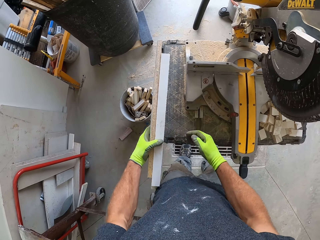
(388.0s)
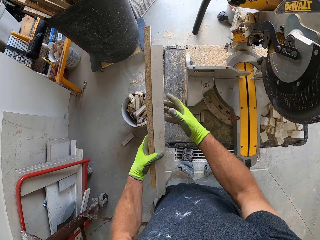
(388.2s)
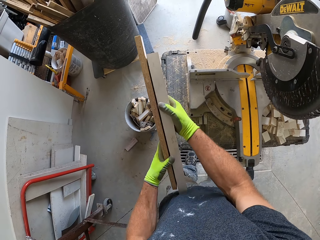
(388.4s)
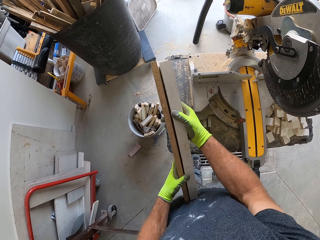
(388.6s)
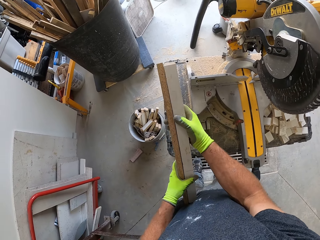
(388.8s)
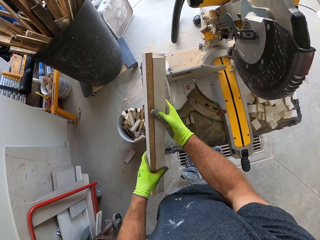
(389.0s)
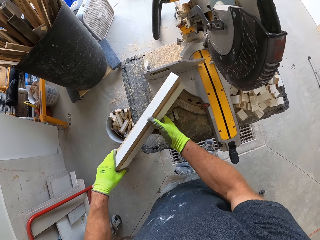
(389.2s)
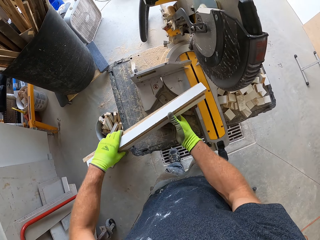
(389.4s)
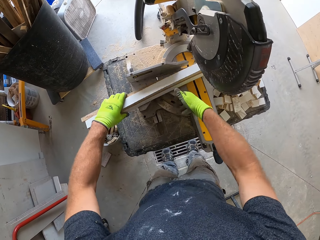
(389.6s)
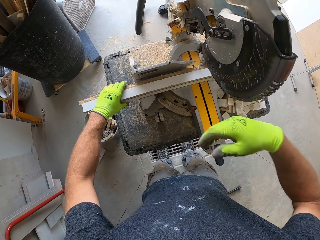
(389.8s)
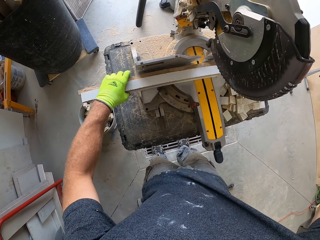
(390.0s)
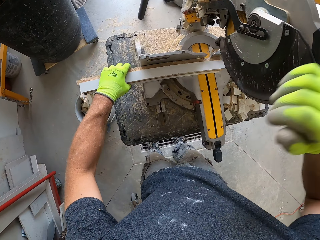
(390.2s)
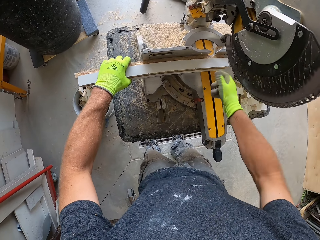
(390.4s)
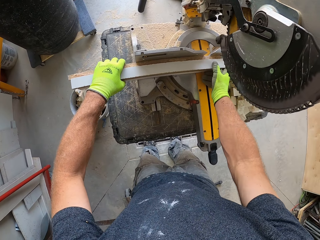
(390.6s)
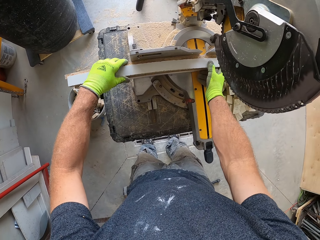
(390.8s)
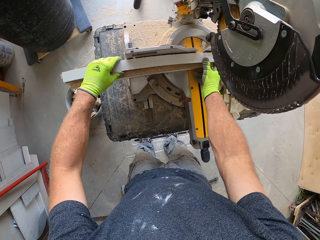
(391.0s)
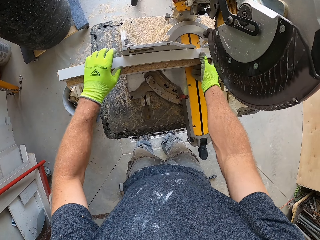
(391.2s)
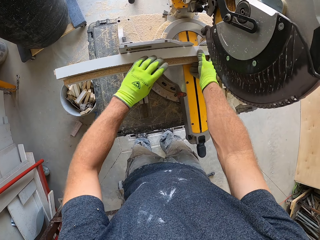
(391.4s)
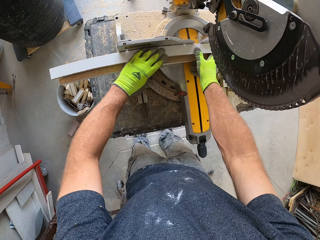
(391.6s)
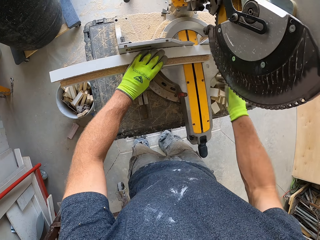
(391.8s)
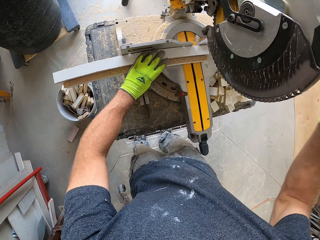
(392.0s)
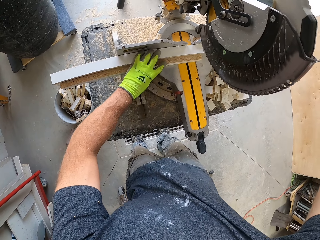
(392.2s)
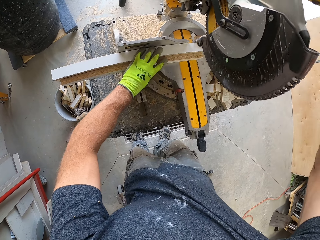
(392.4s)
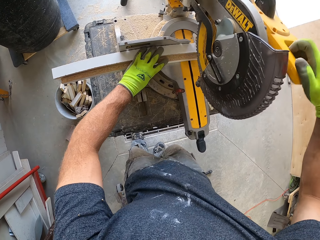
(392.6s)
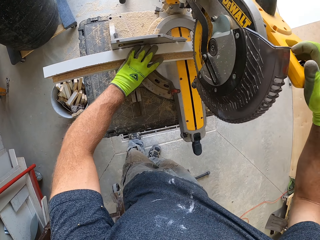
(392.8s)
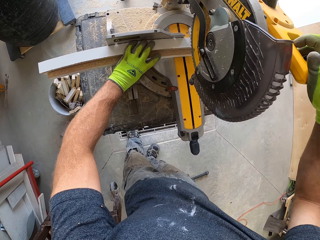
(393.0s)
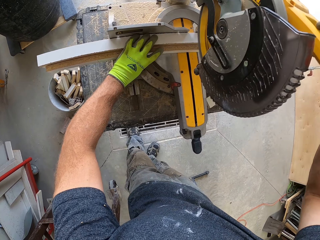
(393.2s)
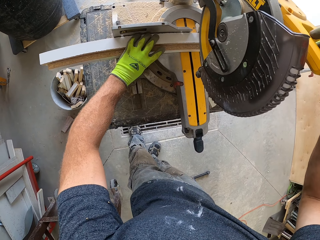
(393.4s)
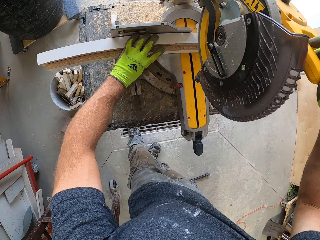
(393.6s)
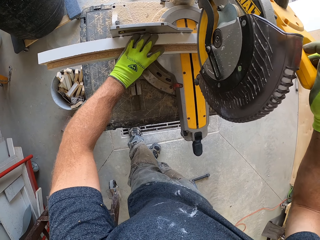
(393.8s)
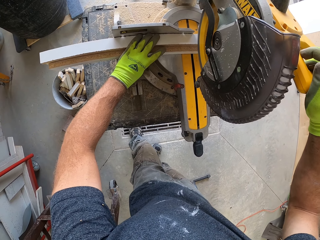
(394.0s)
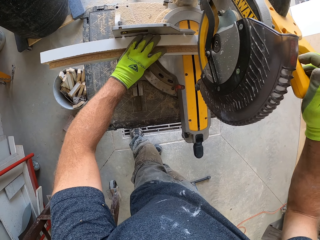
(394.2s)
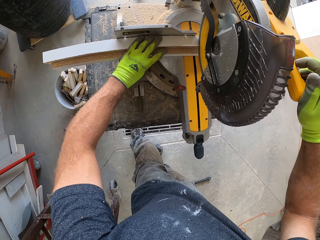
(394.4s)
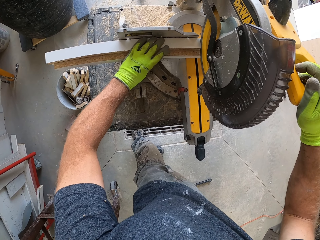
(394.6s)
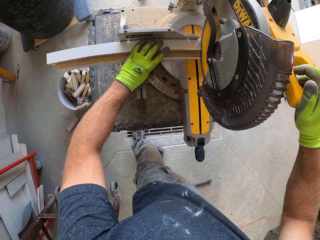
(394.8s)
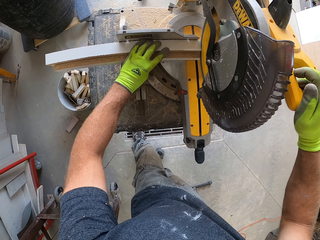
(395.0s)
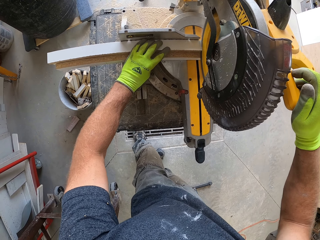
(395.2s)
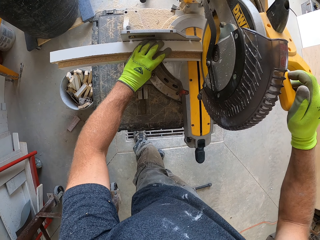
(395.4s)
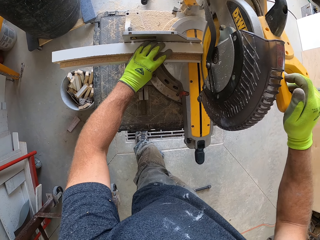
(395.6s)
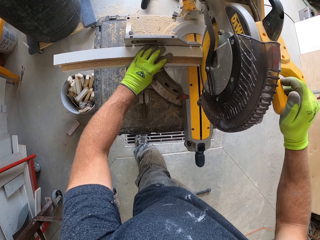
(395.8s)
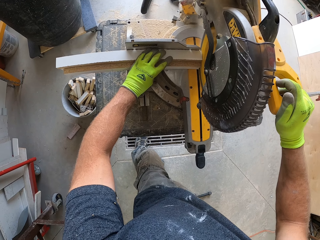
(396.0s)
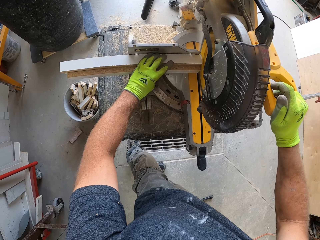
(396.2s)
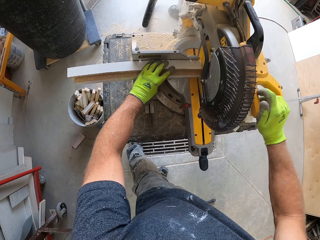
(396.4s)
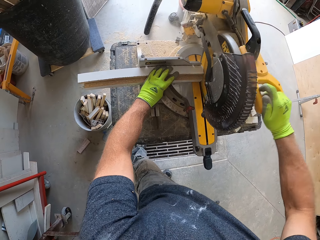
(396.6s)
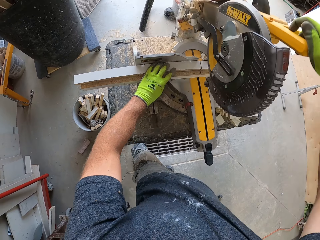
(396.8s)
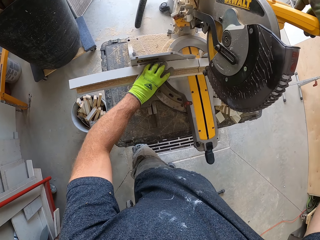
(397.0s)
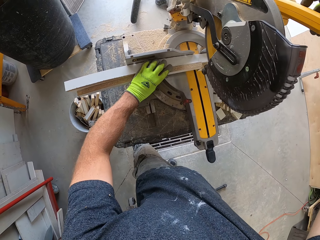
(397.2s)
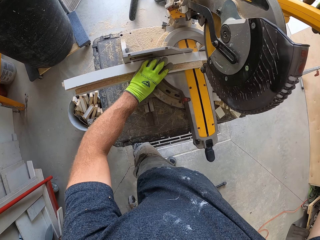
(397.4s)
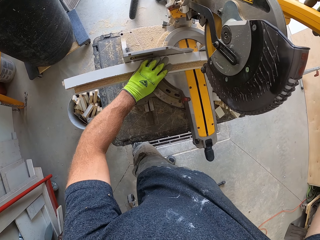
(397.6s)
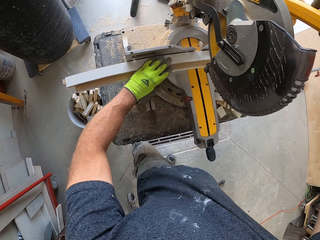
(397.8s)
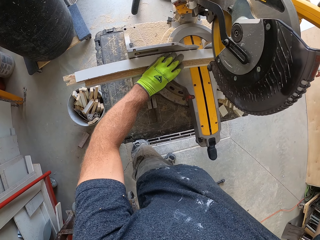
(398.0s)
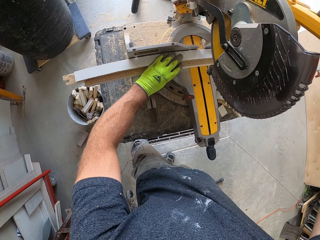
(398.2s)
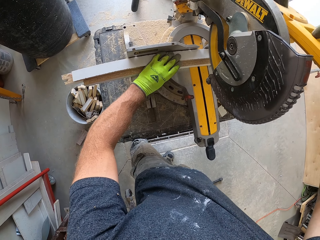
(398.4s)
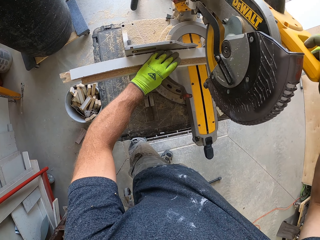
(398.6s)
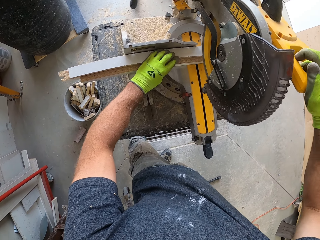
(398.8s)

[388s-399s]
The camera wearer picks the pieces of wood beside the compound saw on the table. He holds the pieces of wood in his hands. He places the pieces of wood on the compound saw. He cuts the pieces of wood with the compound saw. He moves the pieces of wood to the compound saw.

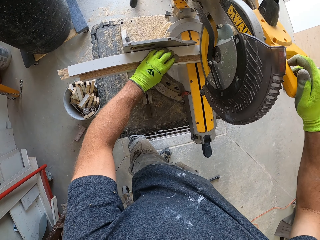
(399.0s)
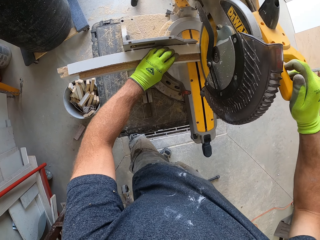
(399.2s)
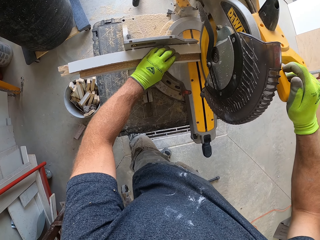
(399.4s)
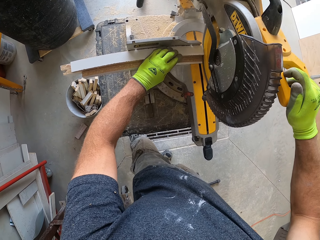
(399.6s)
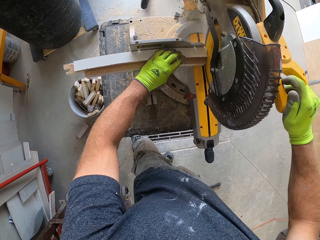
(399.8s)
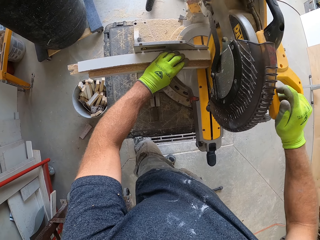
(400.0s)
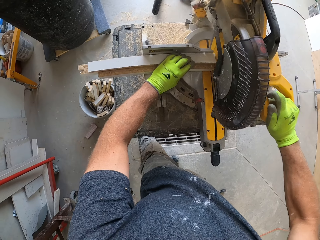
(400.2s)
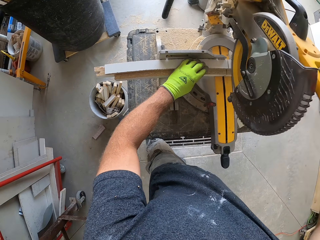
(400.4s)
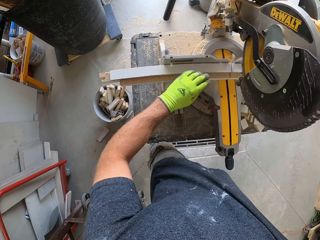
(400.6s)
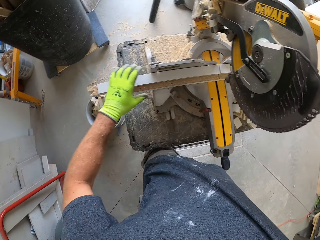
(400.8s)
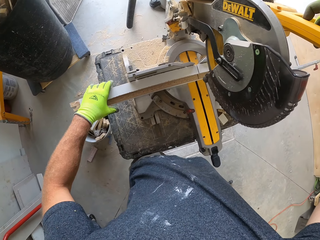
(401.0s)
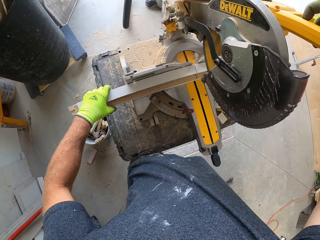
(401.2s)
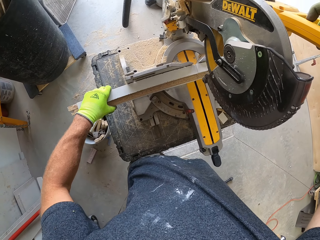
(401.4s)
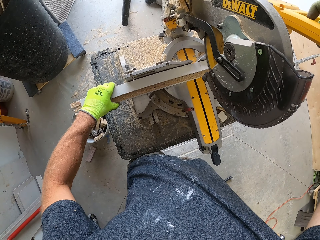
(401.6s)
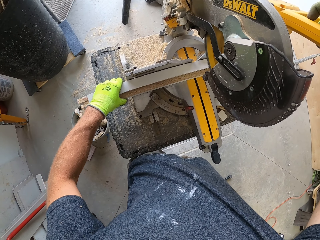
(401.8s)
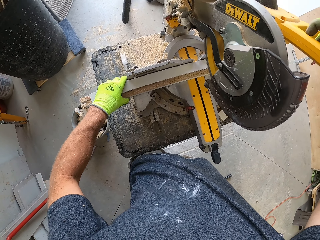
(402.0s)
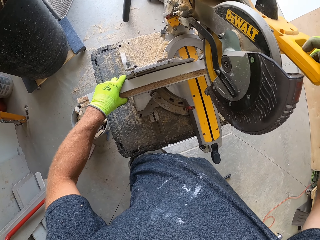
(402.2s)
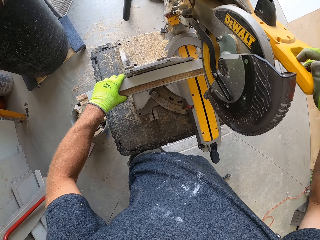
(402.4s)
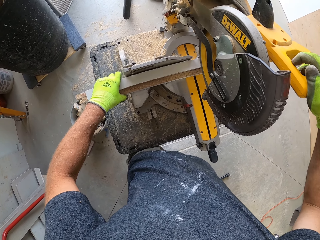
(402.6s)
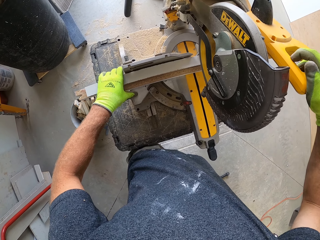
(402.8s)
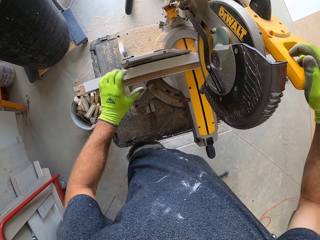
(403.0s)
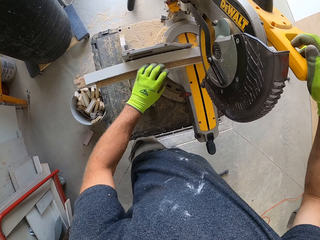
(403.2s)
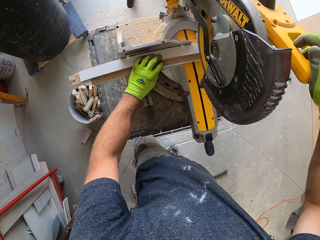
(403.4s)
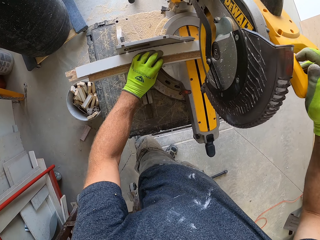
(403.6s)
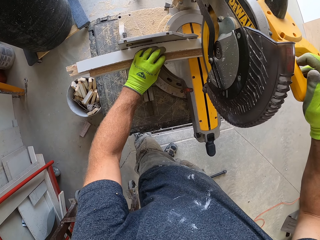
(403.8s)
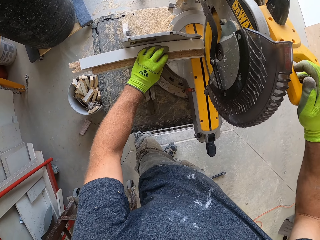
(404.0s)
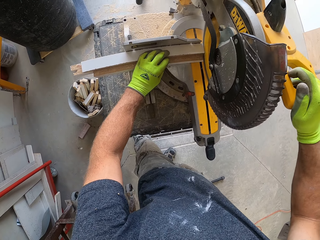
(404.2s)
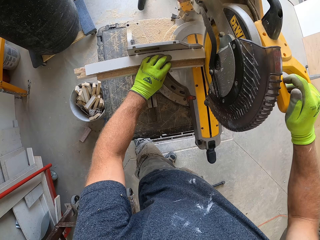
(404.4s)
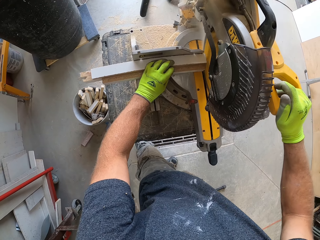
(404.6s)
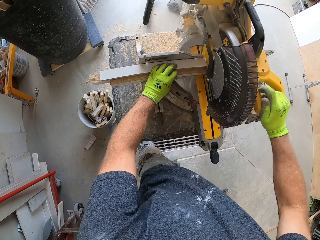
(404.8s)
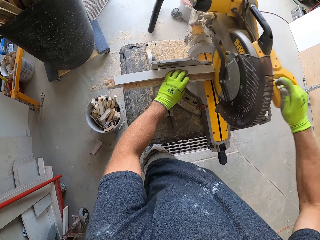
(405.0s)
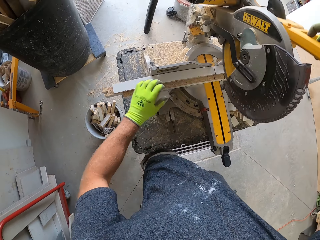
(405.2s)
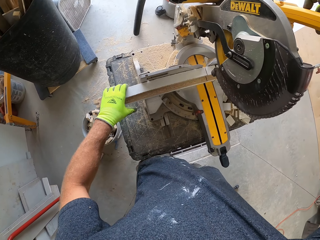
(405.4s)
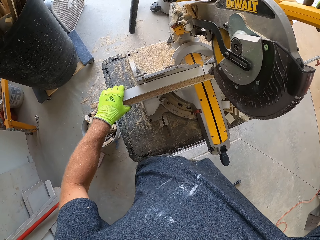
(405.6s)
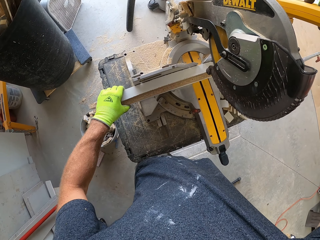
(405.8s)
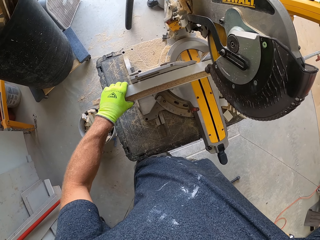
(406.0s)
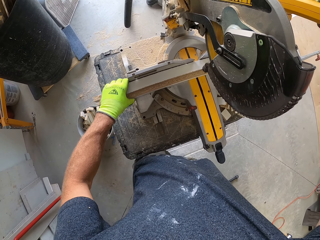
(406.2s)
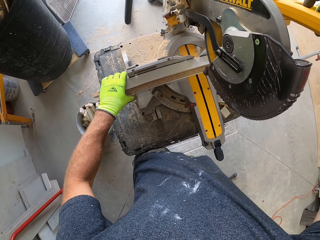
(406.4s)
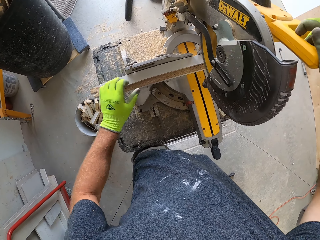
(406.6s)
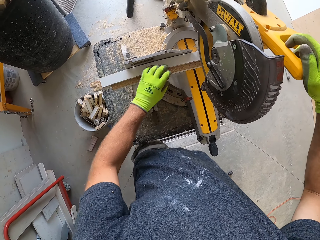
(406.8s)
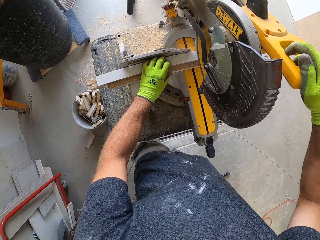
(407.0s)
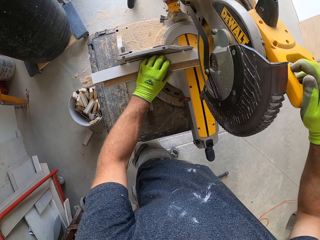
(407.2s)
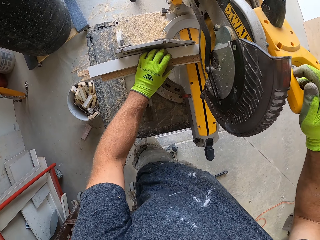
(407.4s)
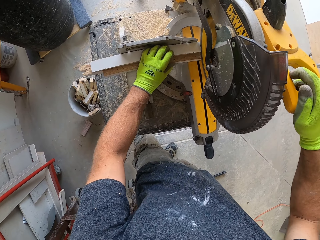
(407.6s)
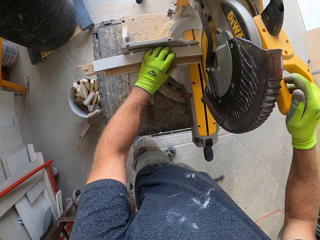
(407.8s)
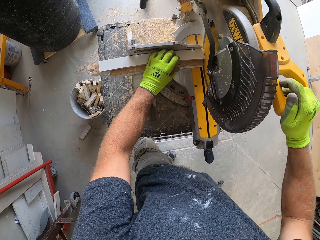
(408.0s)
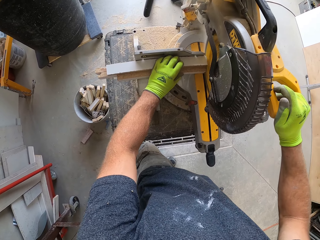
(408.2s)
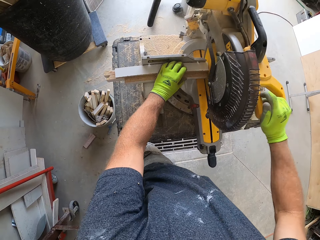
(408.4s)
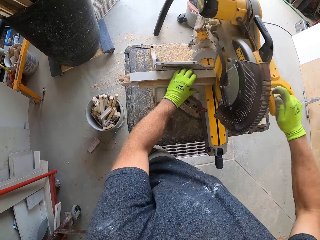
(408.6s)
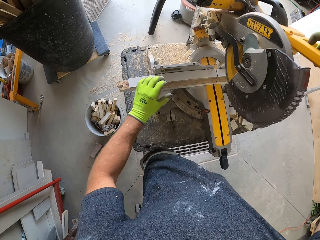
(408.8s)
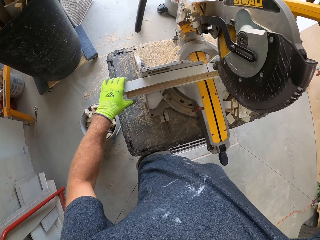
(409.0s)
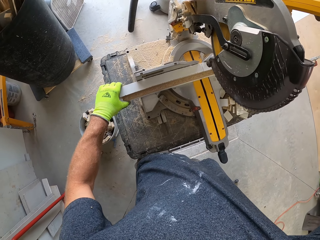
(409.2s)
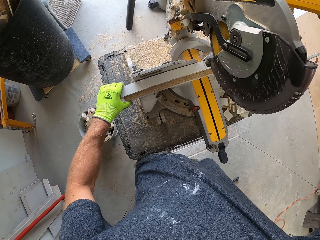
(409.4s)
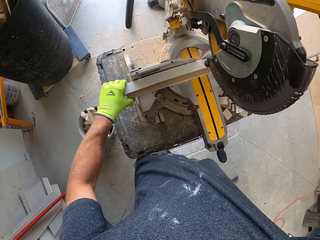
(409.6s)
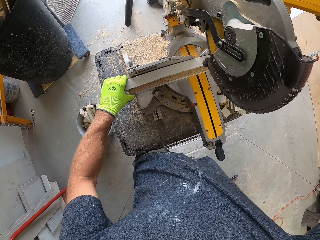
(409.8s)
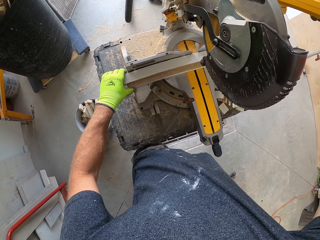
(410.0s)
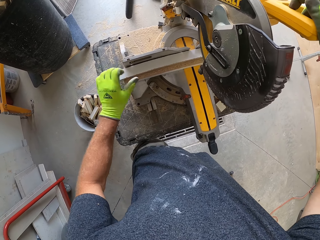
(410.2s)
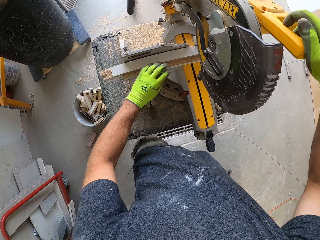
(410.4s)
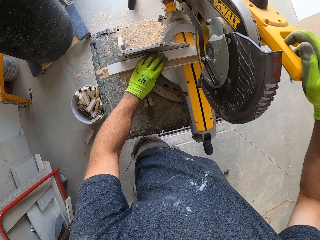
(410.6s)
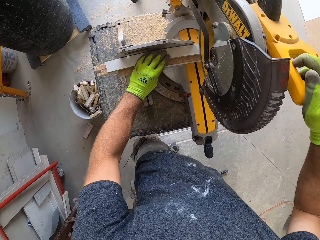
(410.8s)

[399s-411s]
The camera wearer cuts the pieces of wood with the compound saw. They move the pieces of wood to the compound saw. They cut the pieces of wood with the compound saw. They move the pieces of wood to the compound saw. They cut the pieces of wood with the compound saw. They move the pieces of wood to the compound saw.
